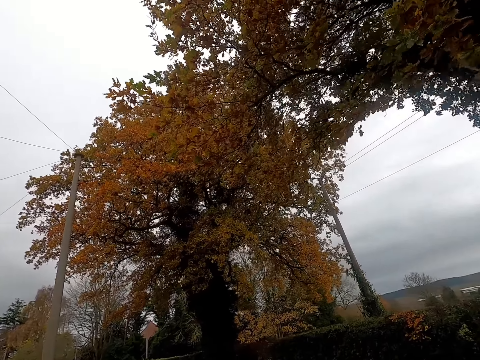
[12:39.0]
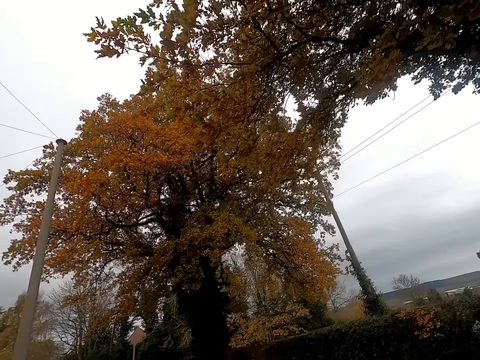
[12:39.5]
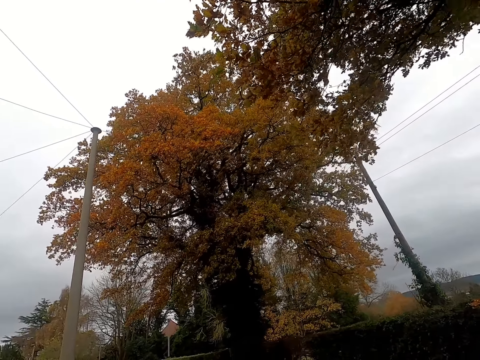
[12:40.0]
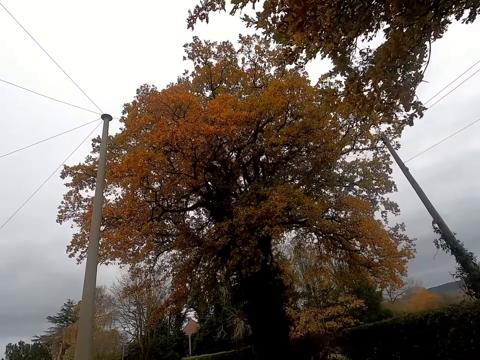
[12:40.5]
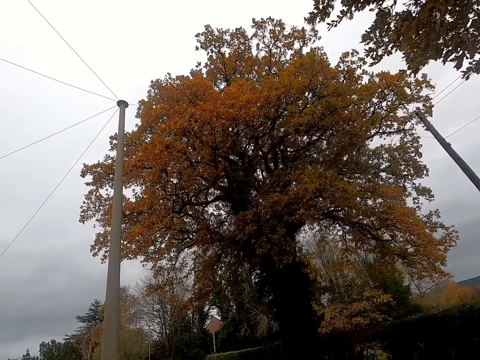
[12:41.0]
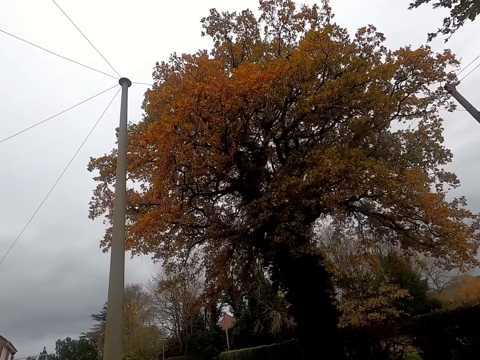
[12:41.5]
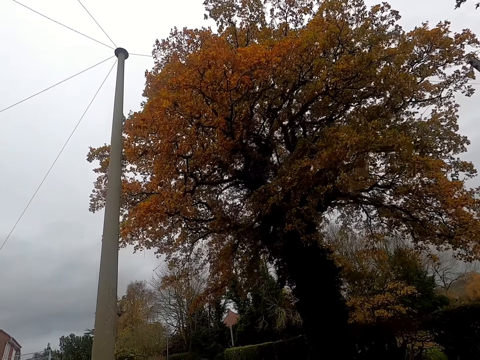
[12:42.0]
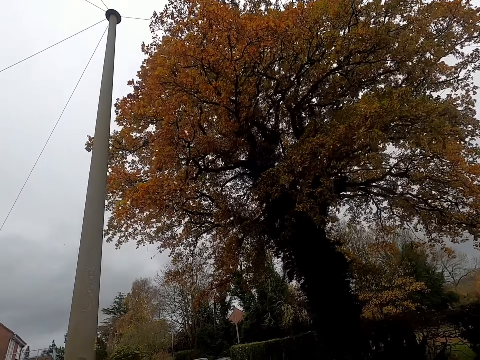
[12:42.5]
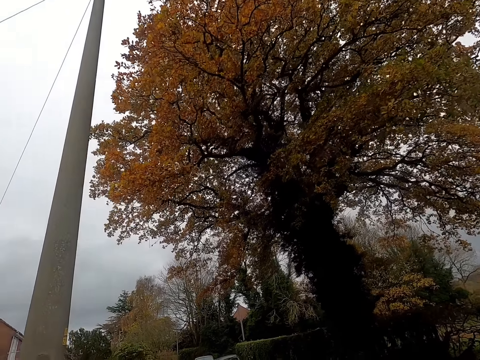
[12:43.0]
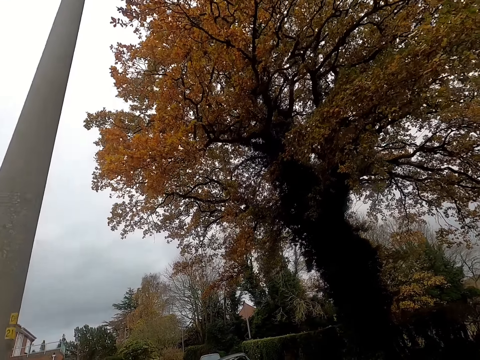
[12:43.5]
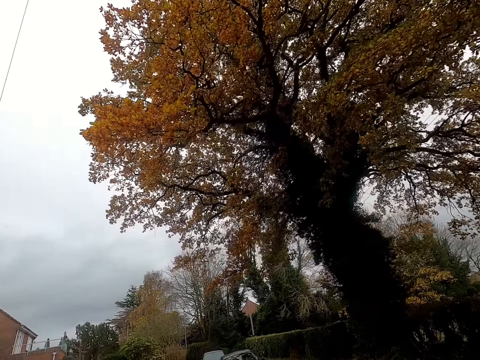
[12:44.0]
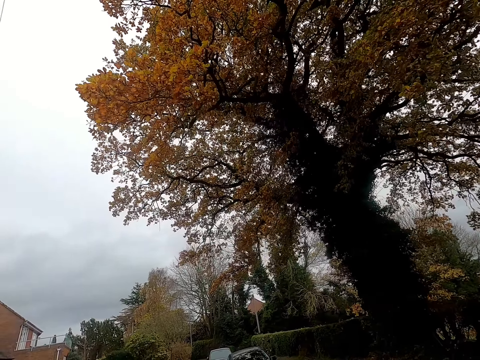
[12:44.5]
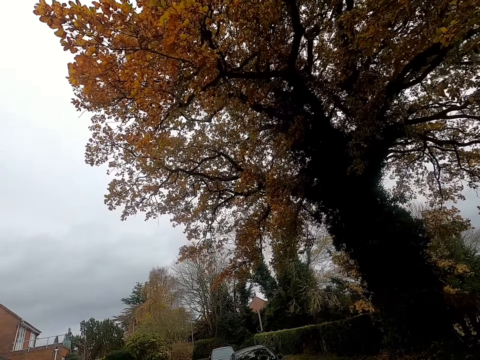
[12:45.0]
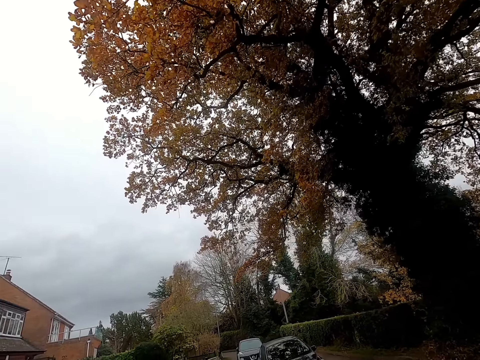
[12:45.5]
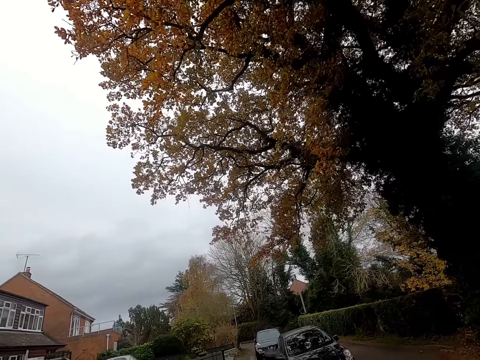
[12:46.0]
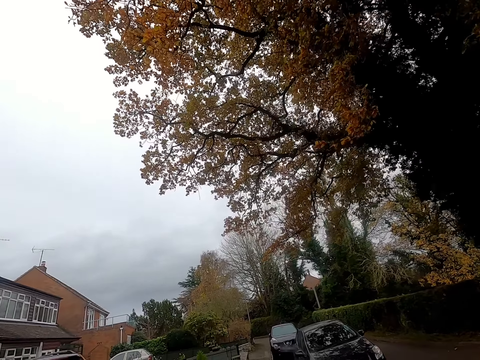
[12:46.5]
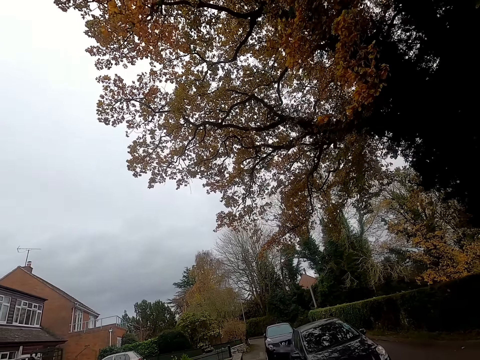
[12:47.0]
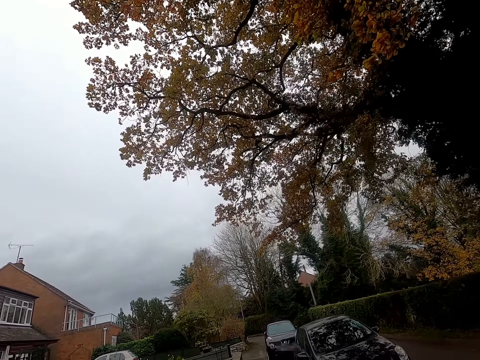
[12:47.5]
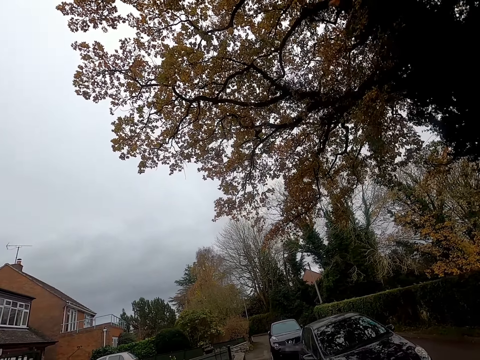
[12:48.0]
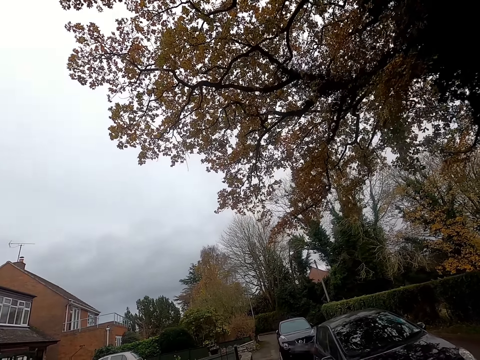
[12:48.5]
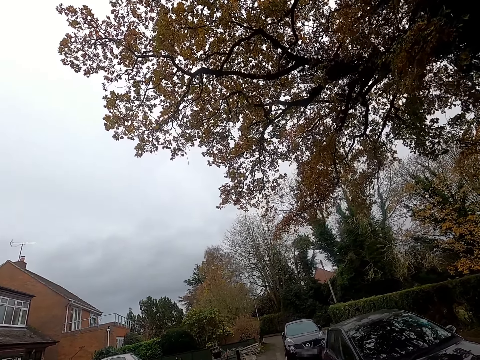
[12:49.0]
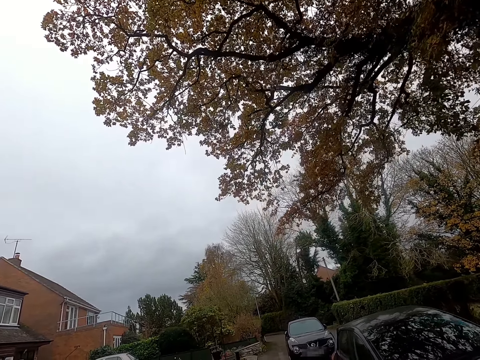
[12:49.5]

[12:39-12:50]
The camera wearer walks.

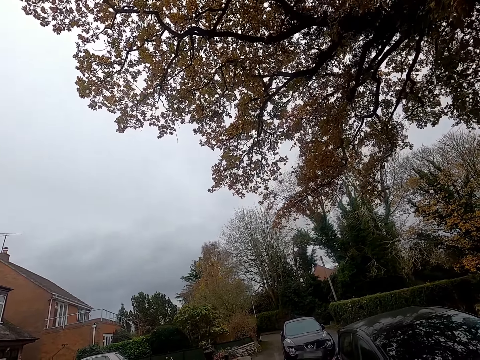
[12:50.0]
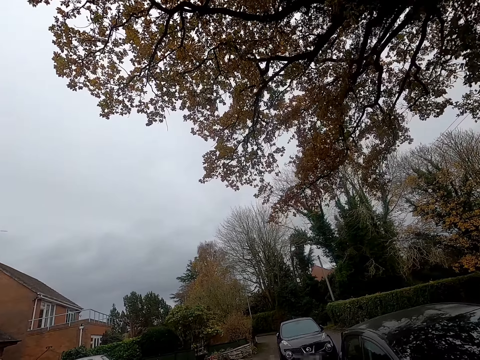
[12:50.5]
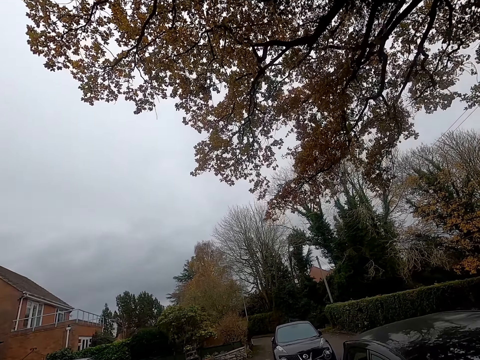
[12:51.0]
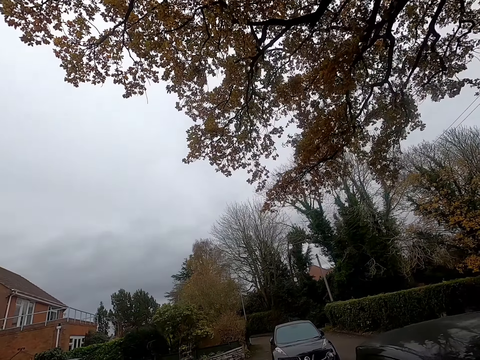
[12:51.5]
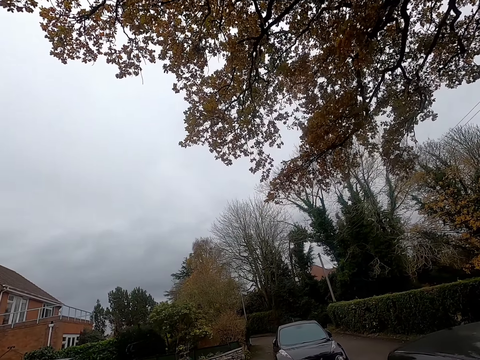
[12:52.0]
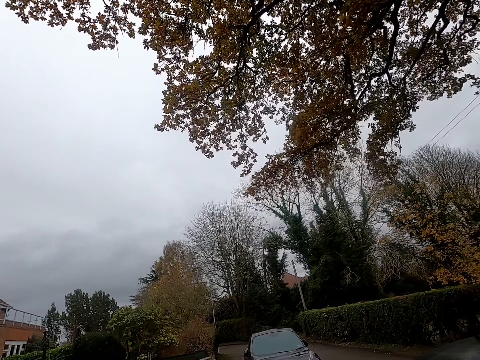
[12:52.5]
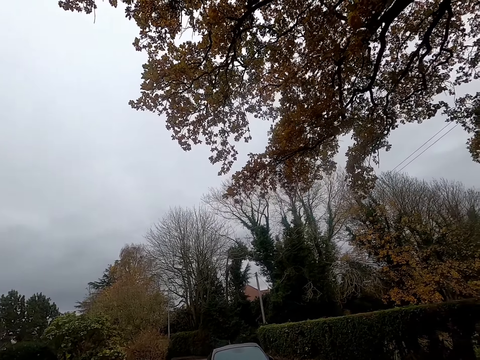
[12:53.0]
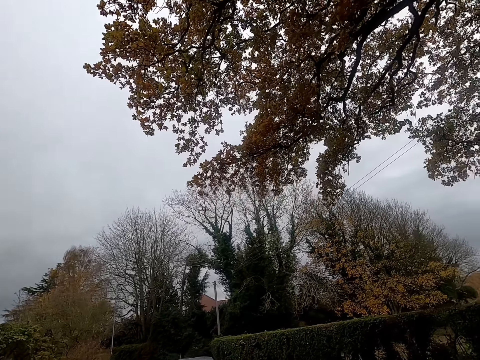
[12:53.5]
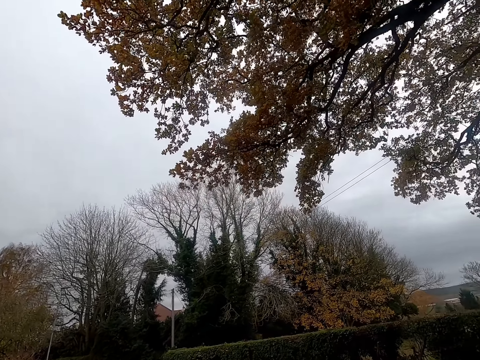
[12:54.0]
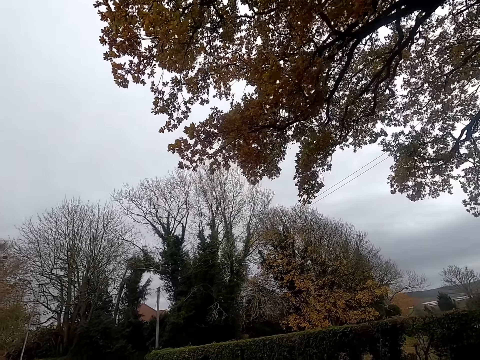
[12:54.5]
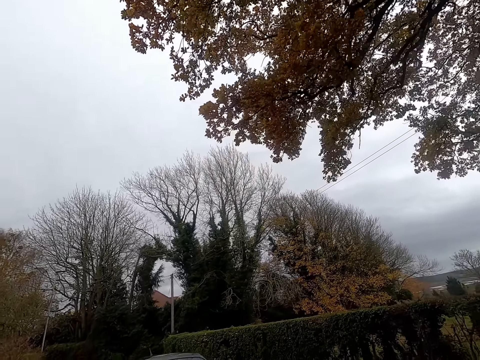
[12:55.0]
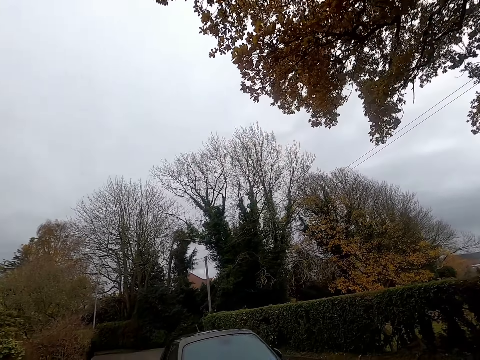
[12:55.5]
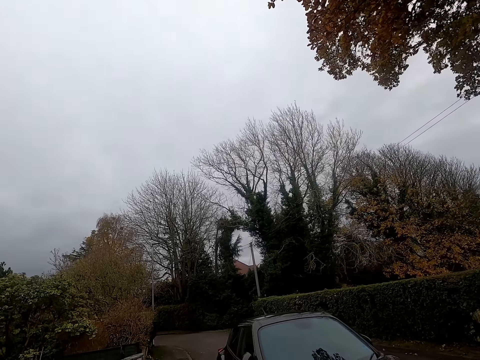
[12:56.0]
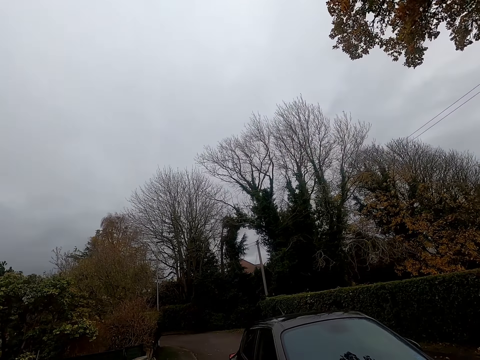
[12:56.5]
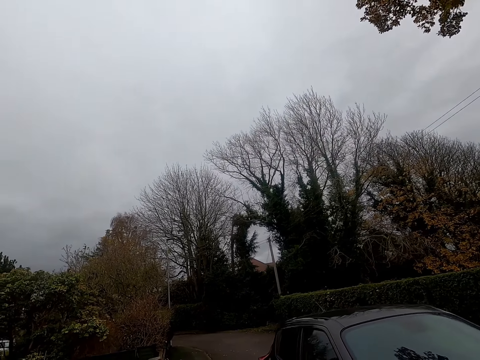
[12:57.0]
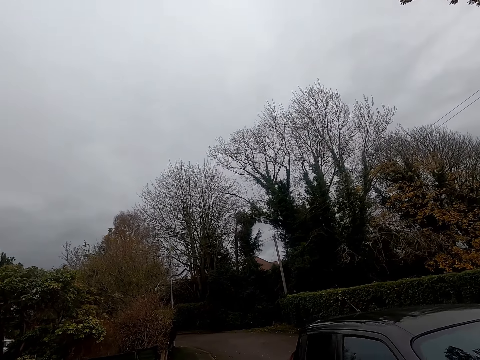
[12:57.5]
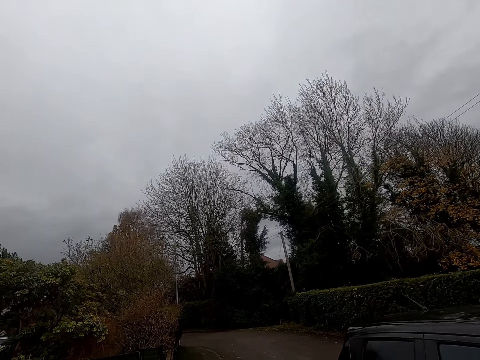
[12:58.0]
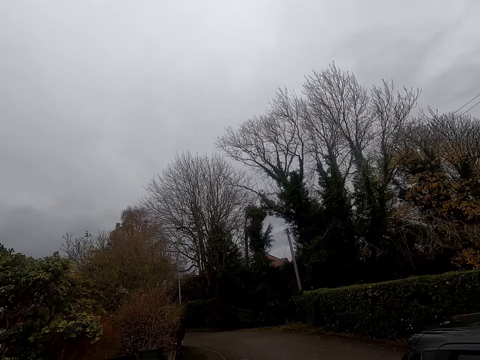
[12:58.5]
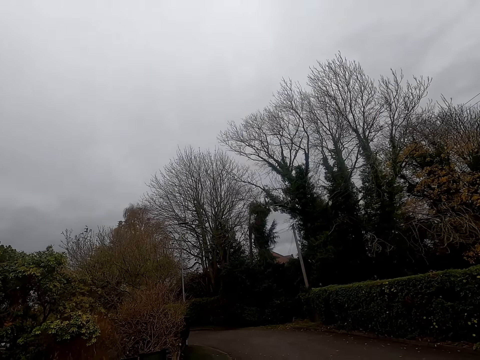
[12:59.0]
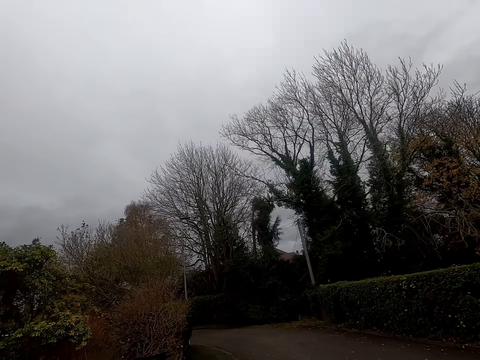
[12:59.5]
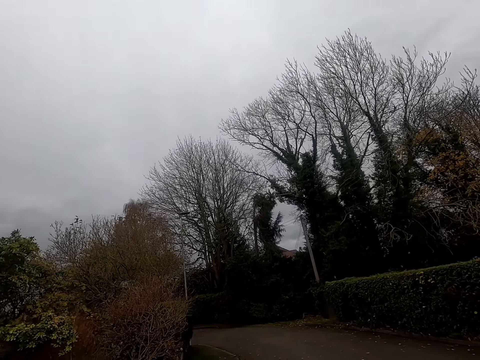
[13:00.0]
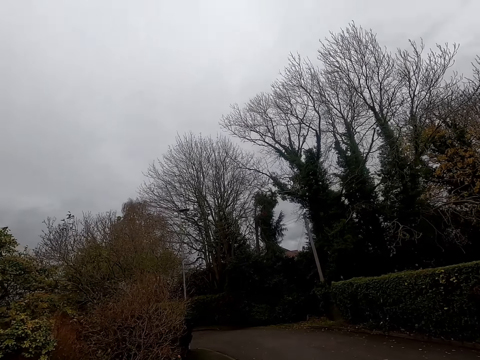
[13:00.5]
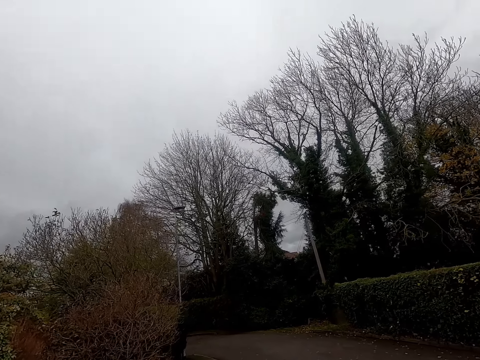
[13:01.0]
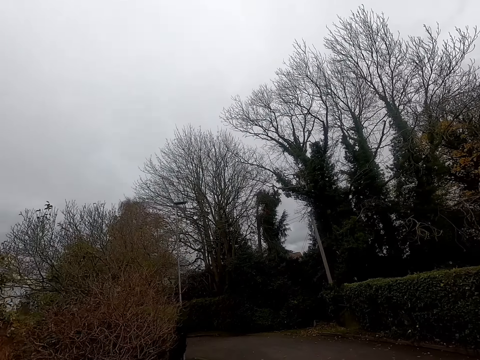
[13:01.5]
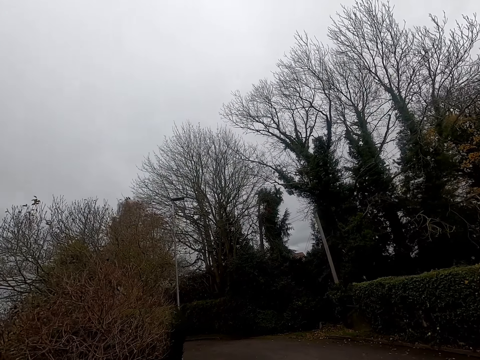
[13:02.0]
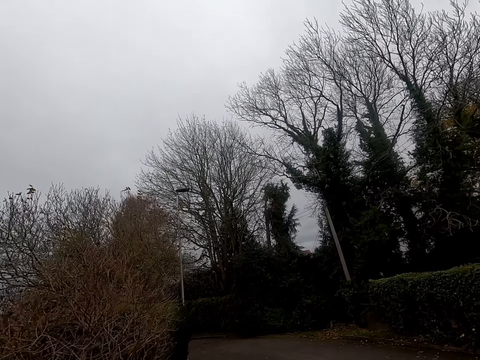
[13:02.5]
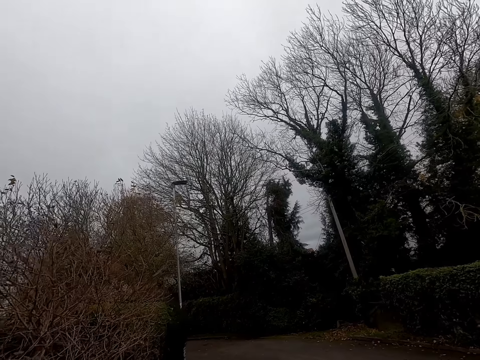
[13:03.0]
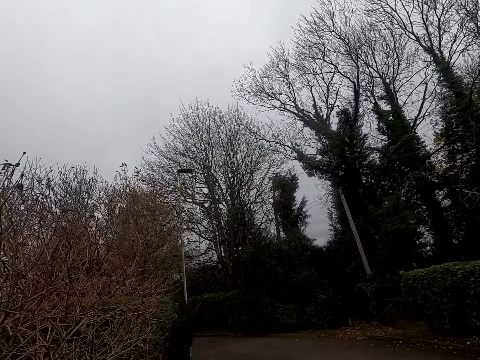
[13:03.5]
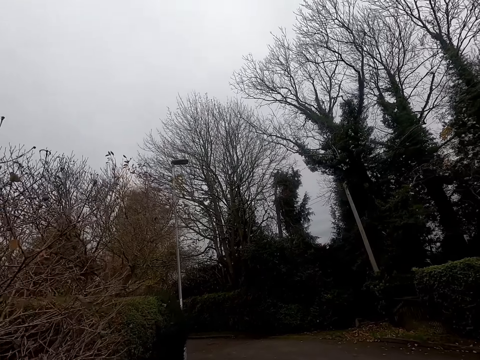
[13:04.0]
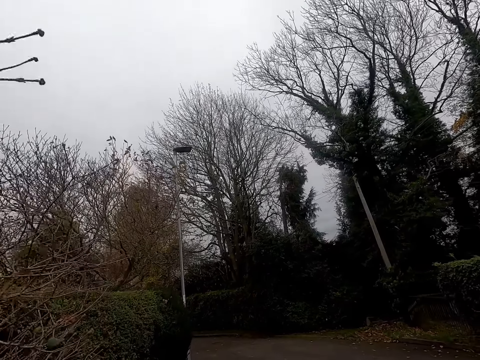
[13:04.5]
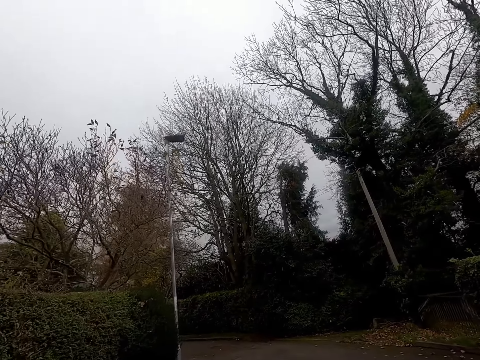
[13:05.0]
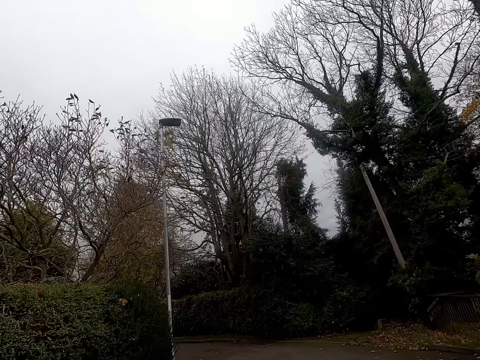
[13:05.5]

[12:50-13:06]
The camera wearer looks around. They walk.
